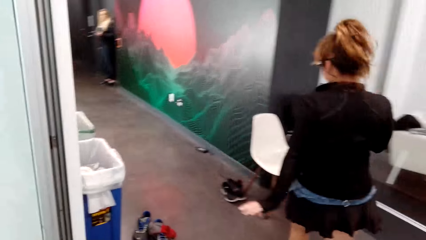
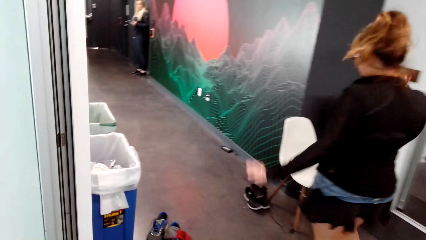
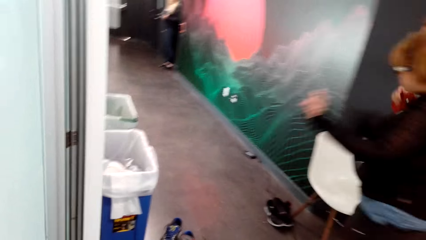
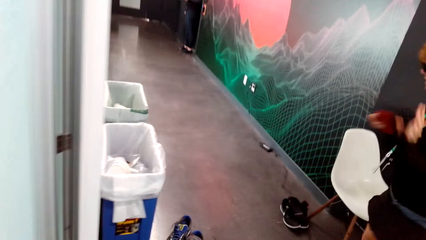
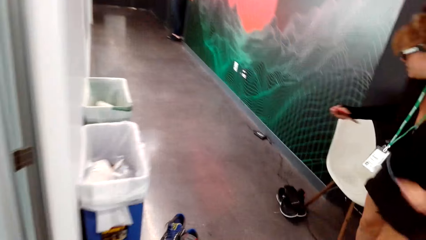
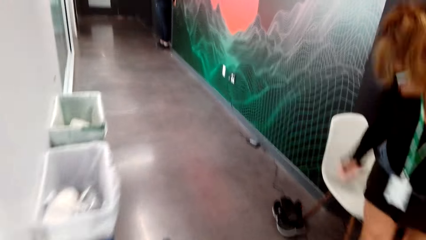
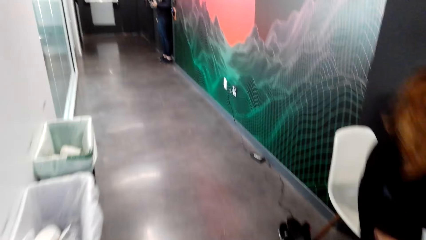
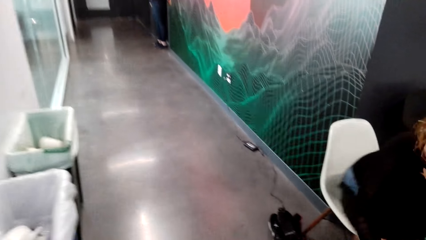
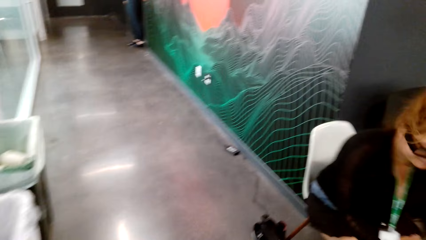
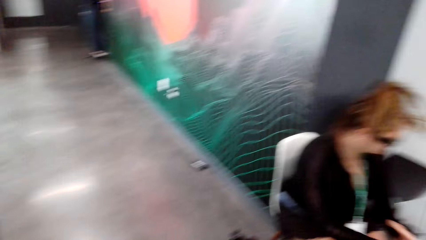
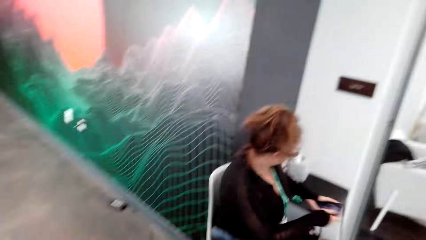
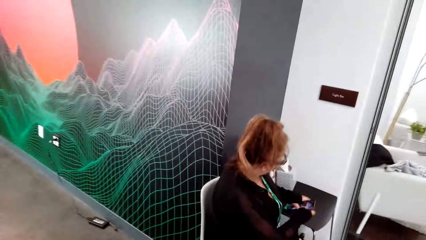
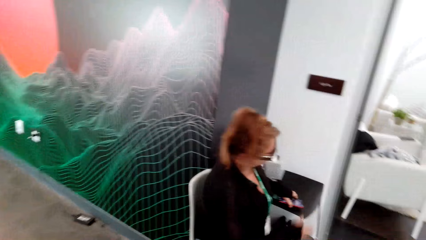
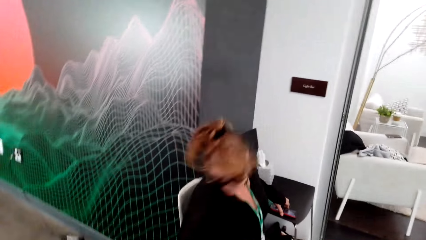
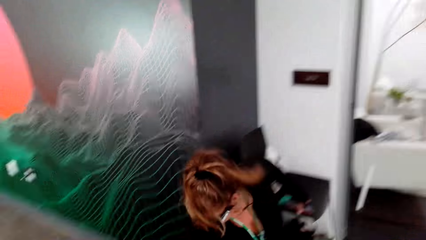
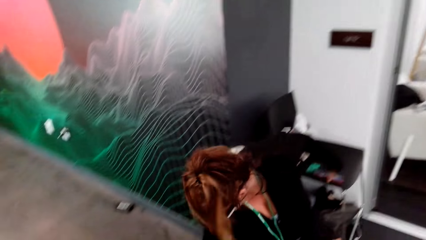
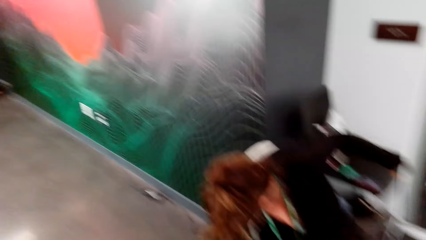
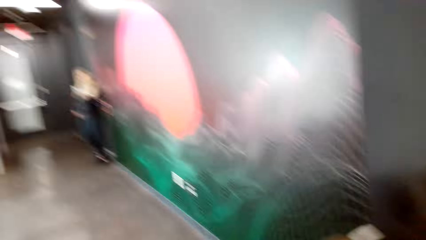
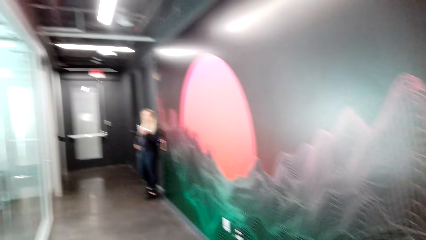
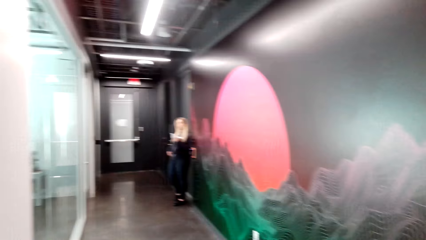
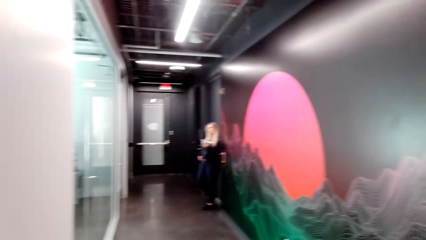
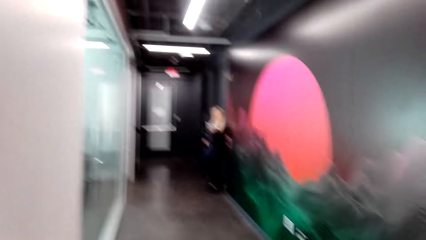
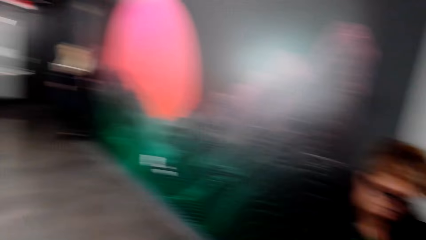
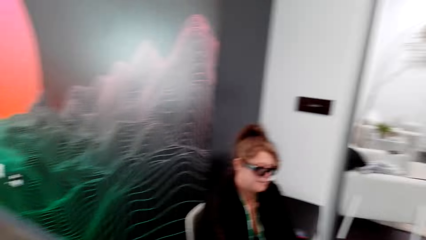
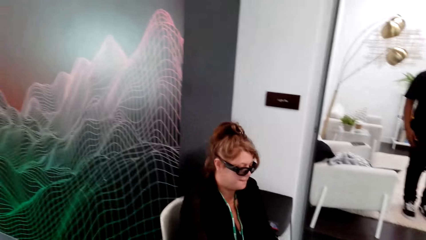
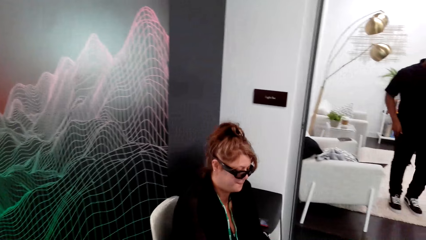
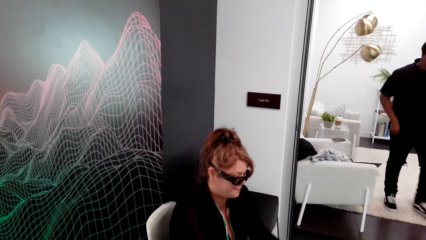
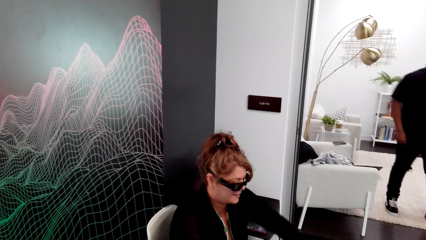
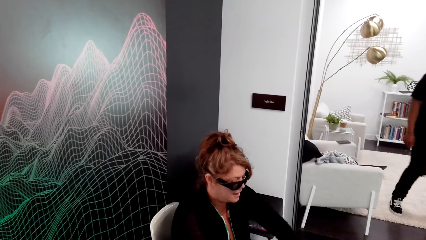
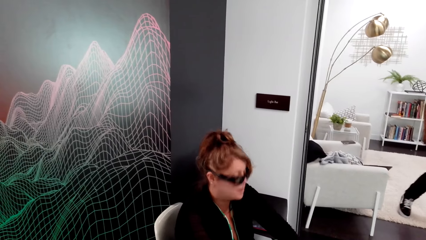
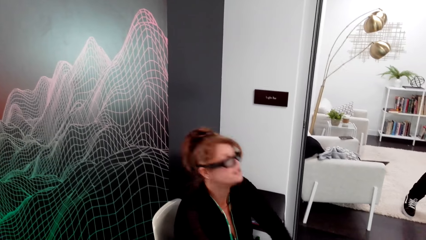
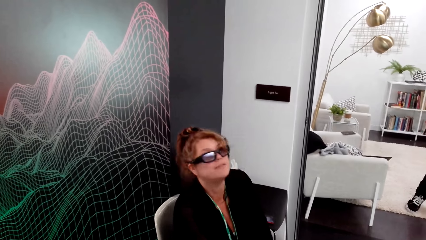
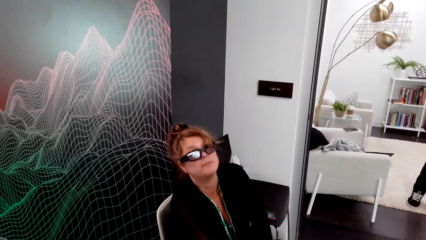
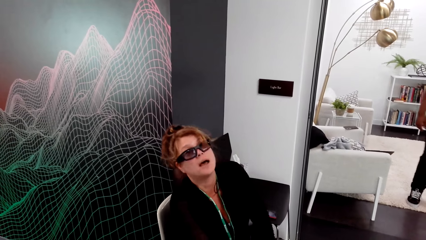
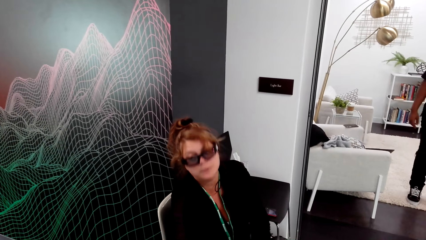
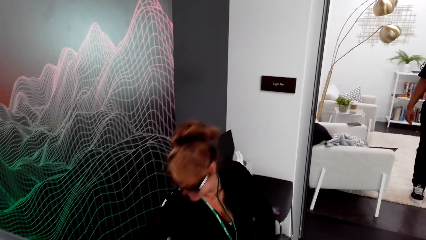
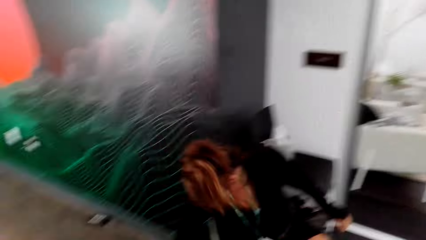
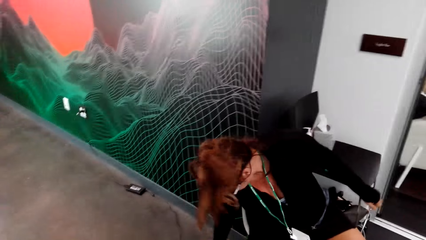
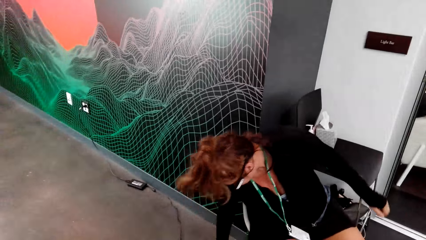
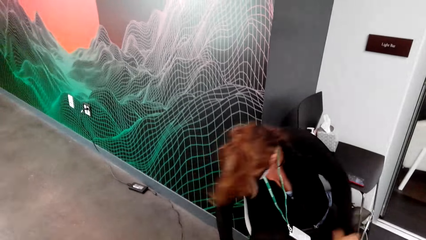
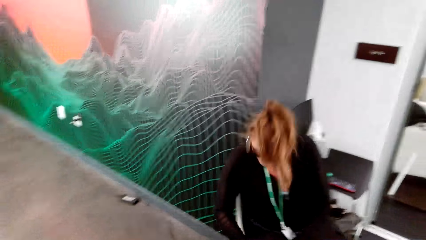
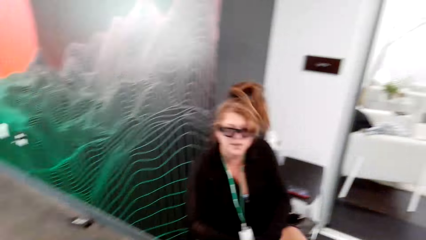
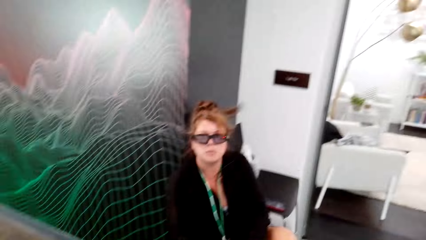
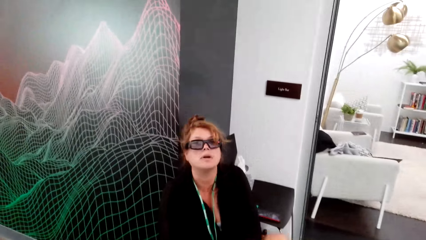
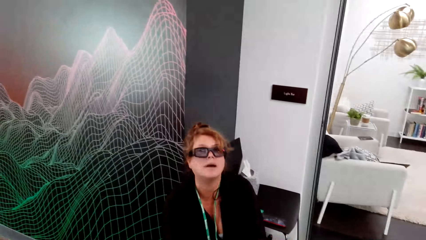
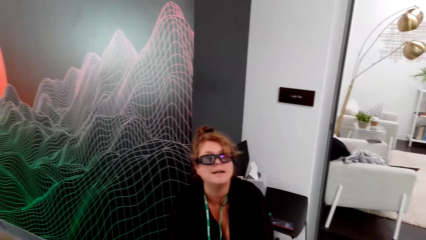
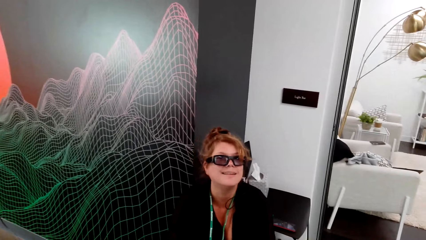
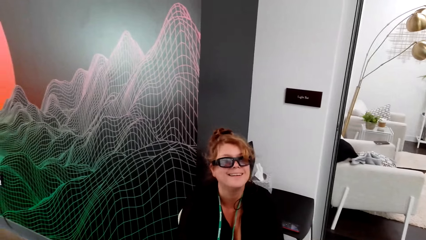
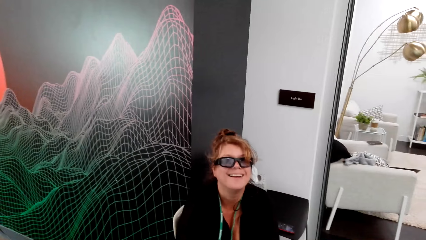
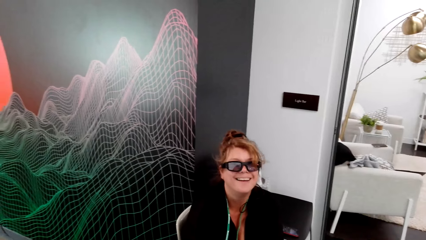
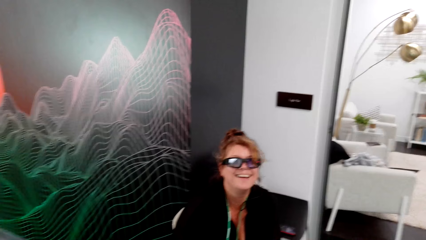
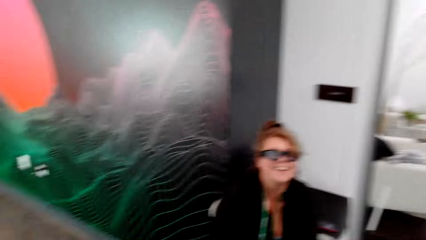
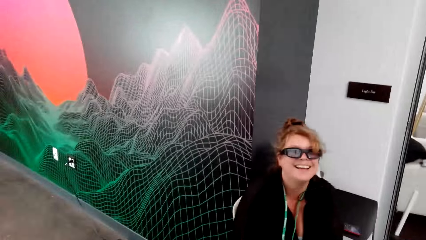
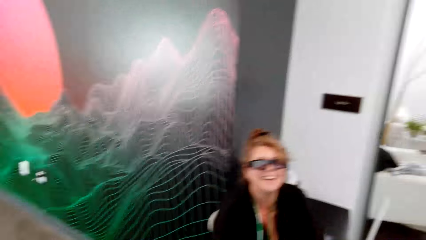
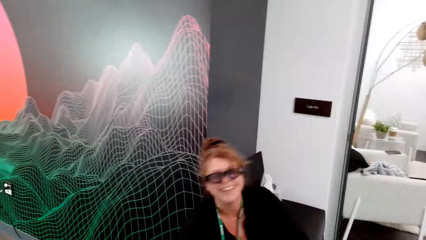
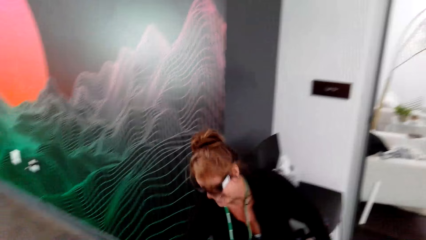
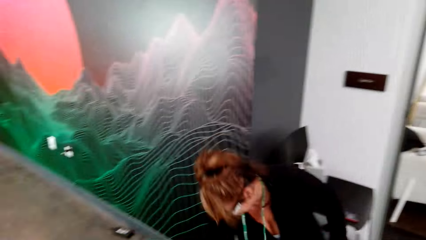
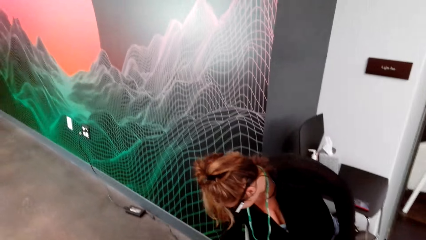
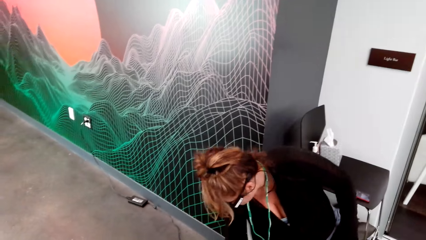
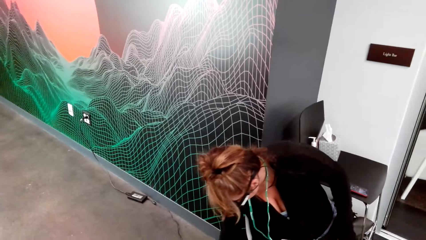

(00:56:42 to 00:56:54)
A lady sits. The camera wearer sits on a chair. The lady looks at the phone and puts the phone on the seat. The camera wearer looks at another lady. They look at the first lady. The first lady talks to the camera wearer.

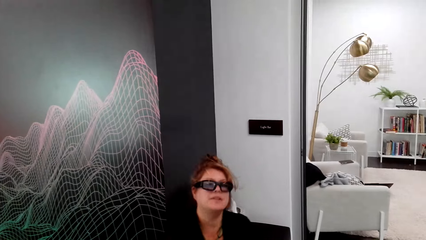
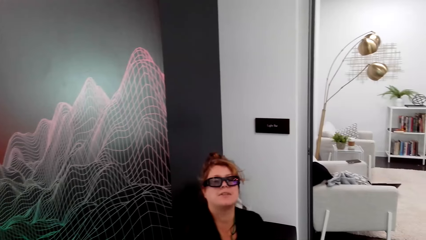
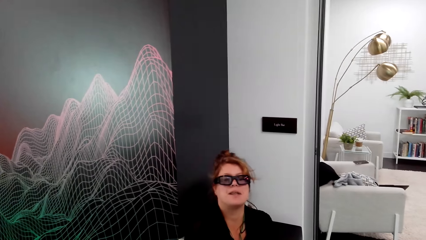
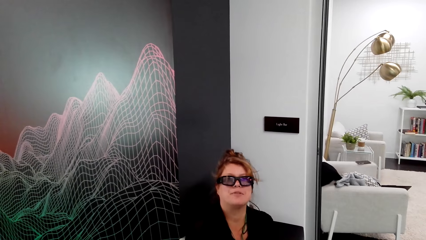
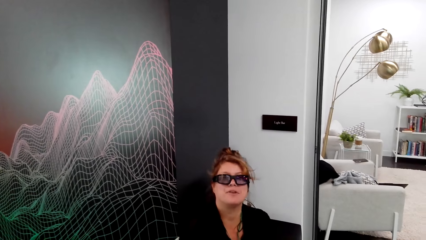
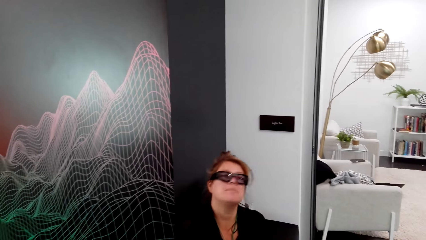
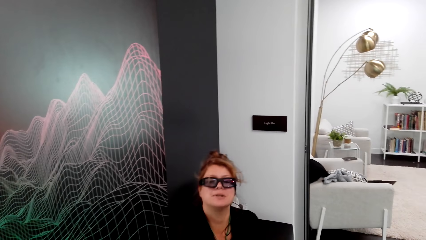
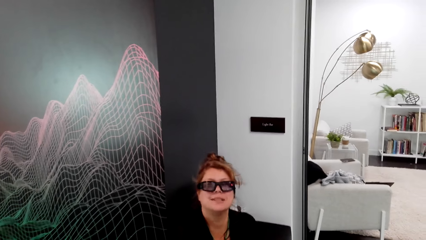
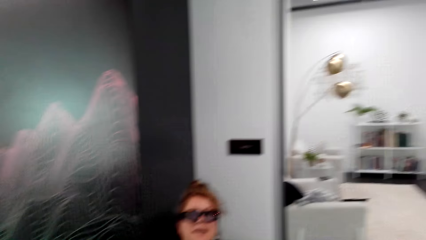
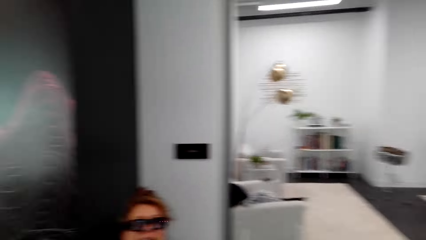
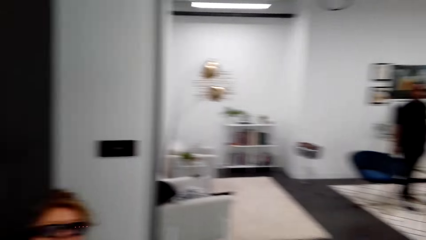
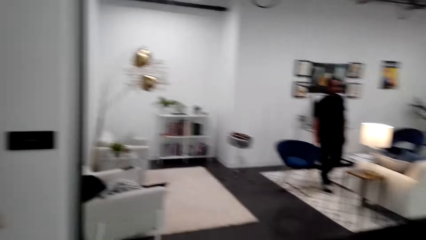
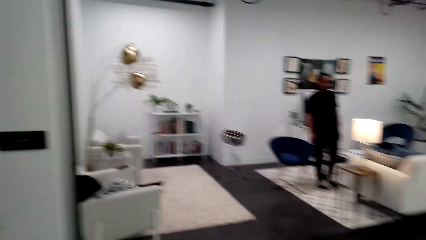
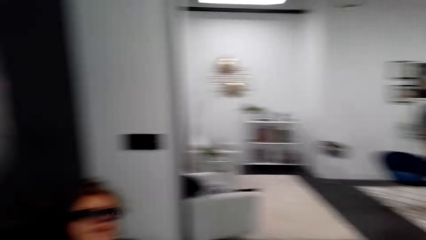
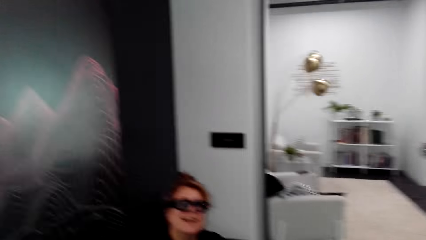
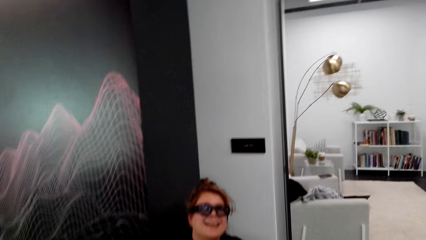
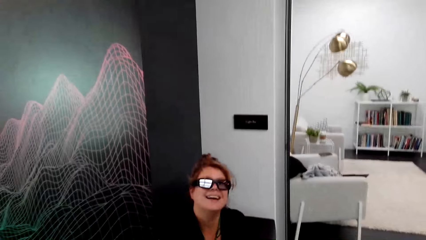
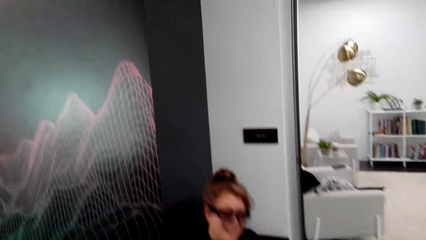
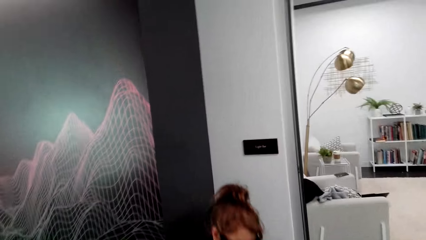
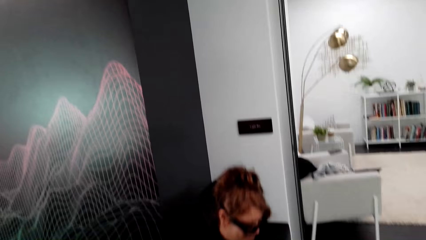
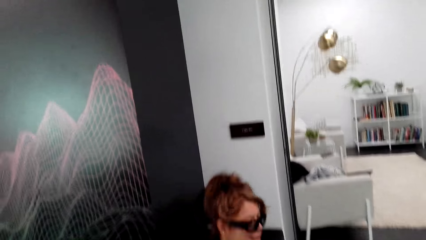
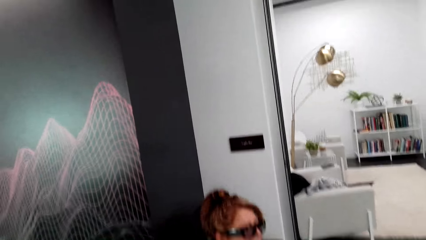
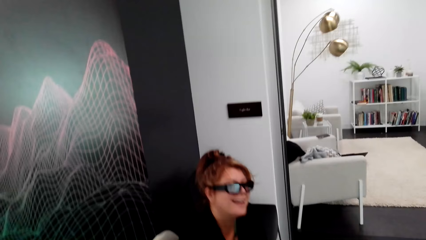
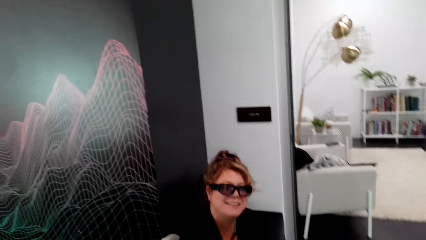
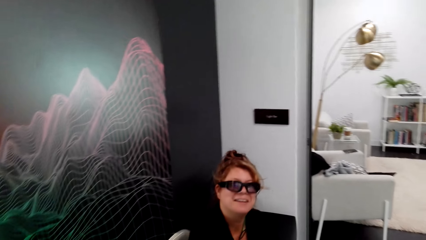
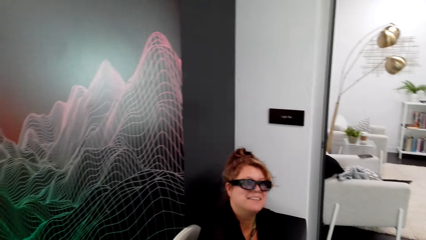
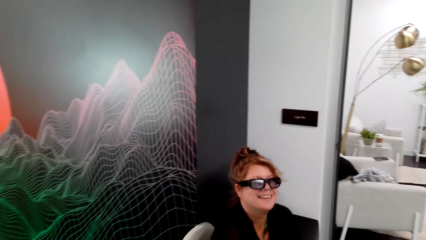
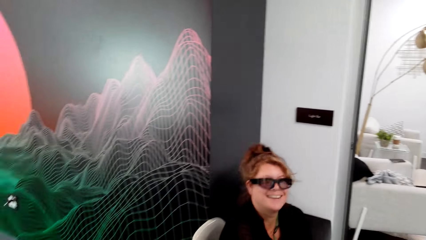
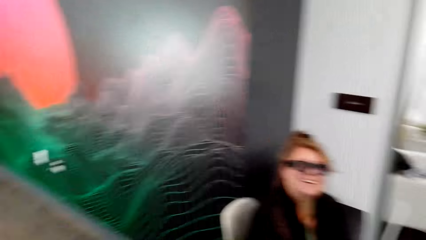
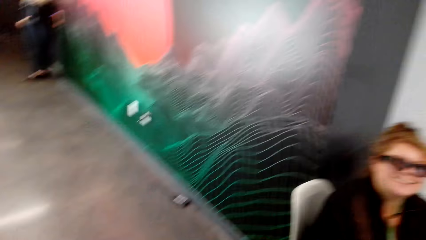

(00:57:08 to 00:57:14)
The camera wearer looks around. They look at the lady.
